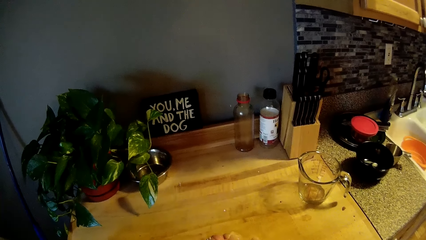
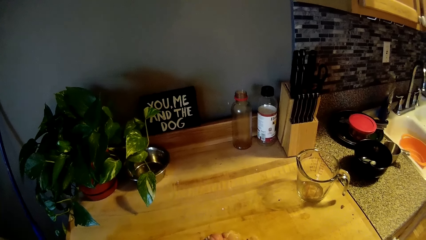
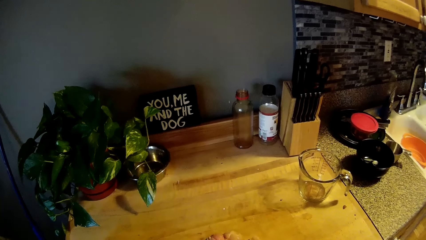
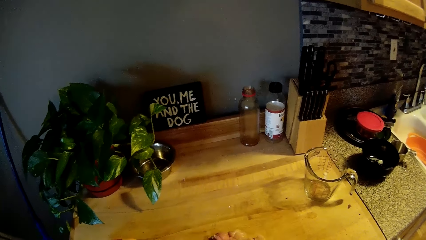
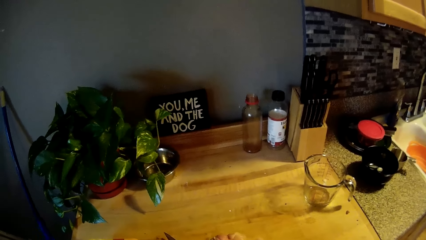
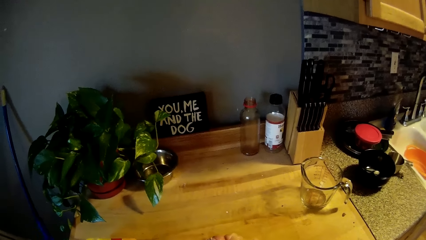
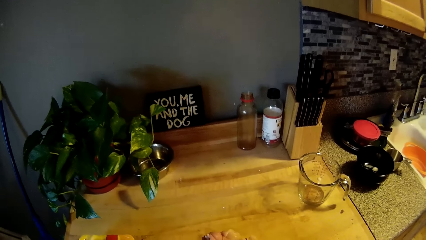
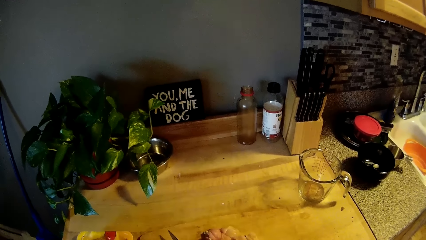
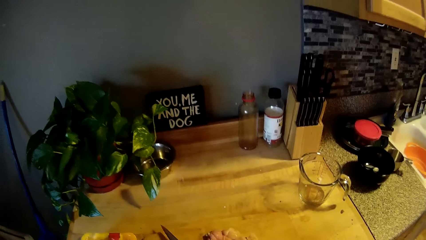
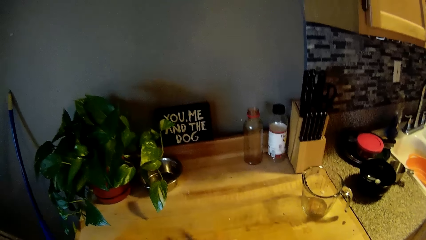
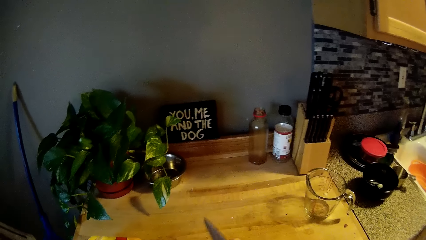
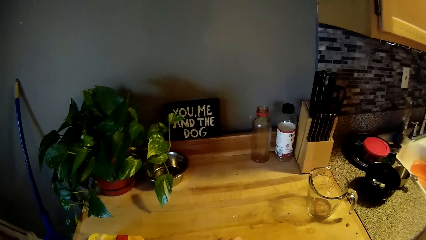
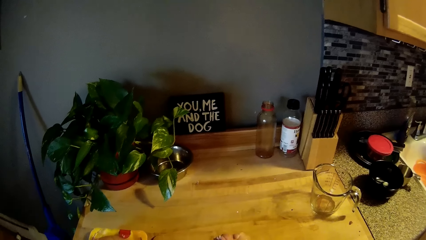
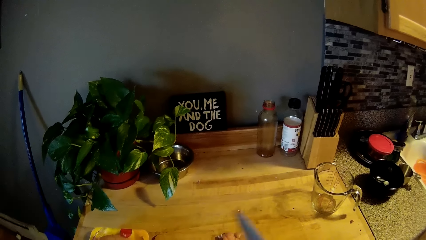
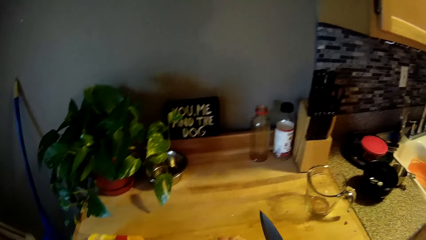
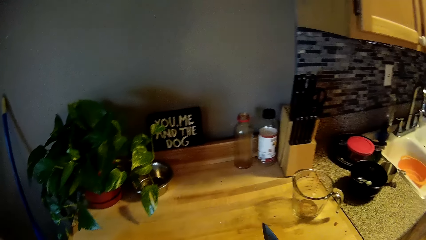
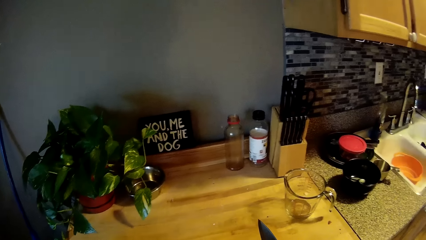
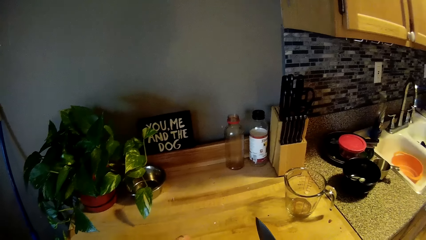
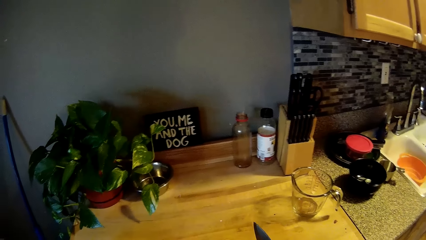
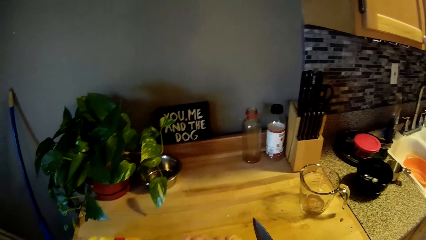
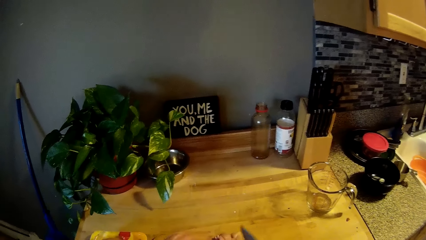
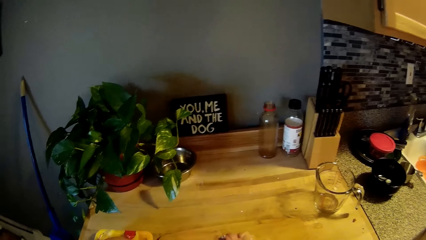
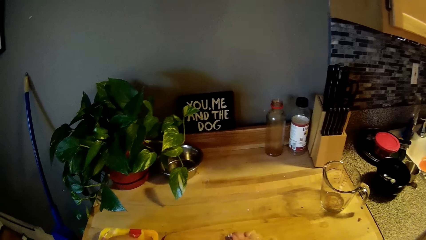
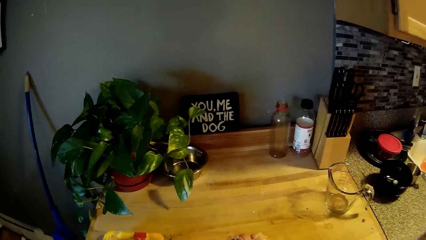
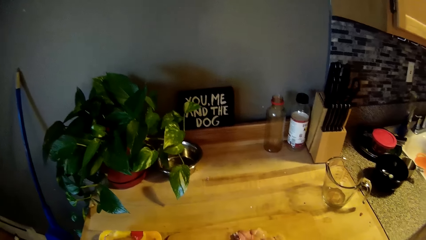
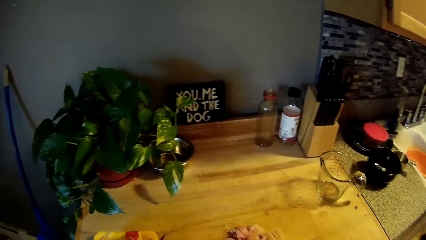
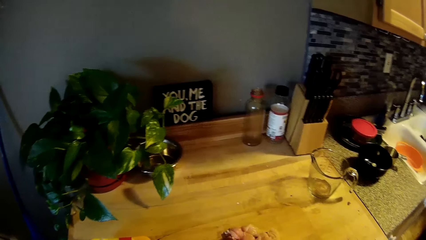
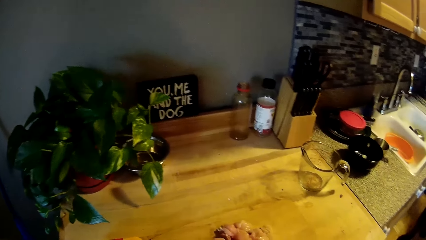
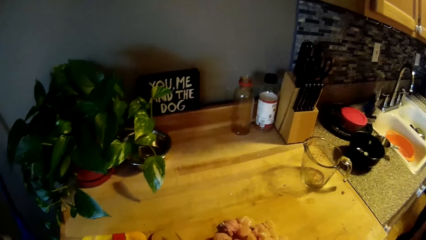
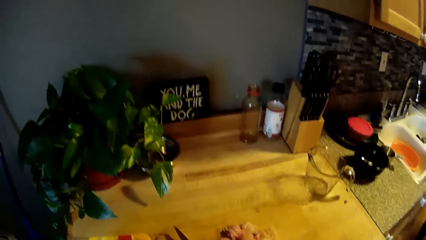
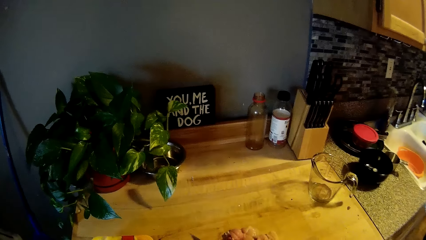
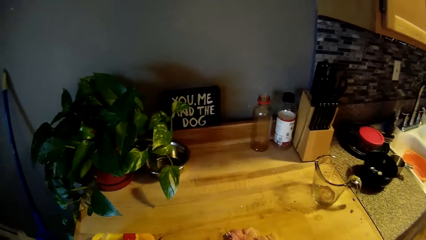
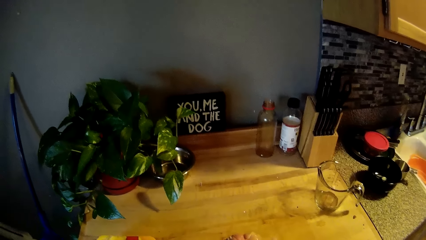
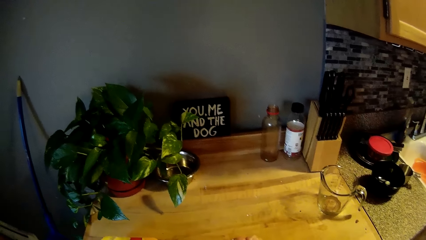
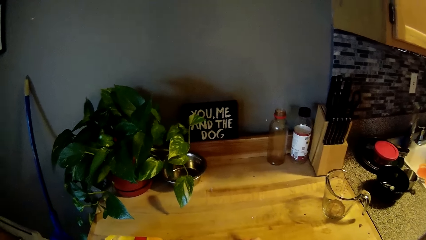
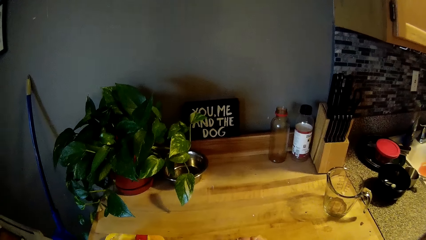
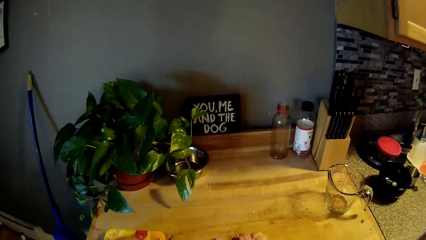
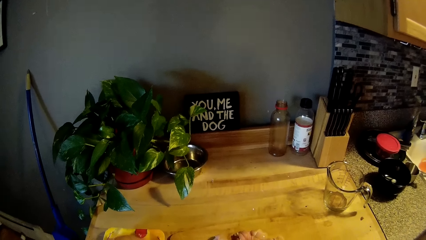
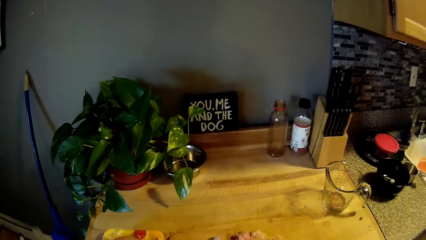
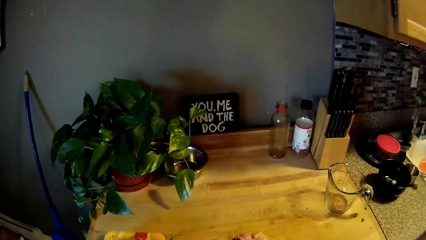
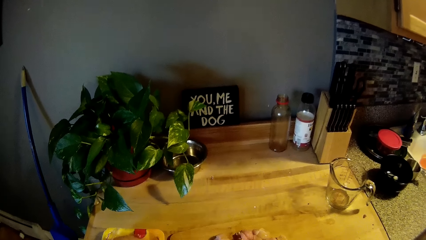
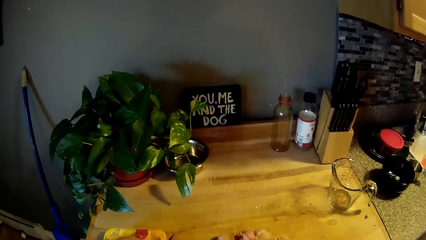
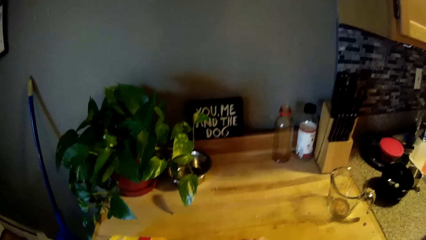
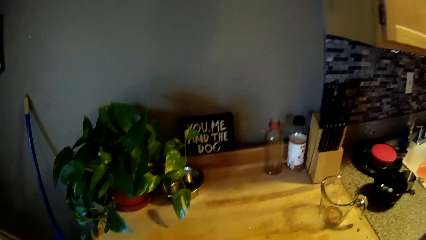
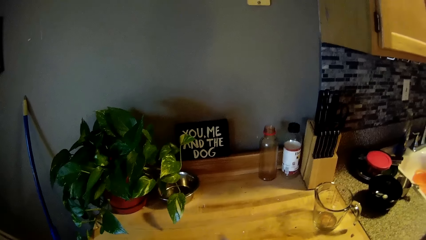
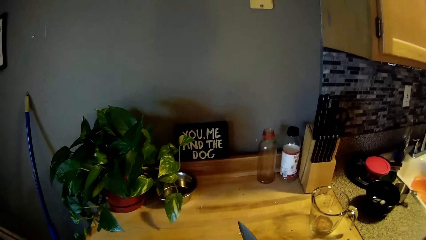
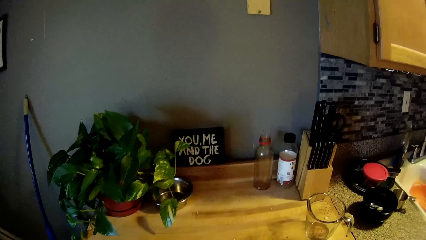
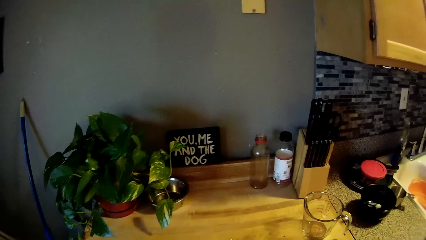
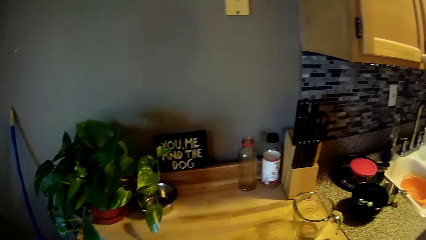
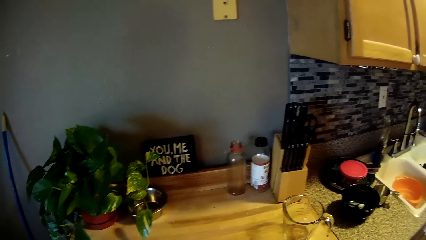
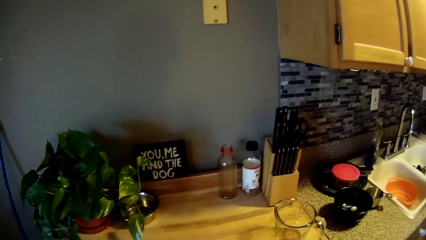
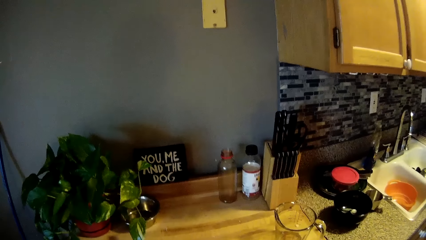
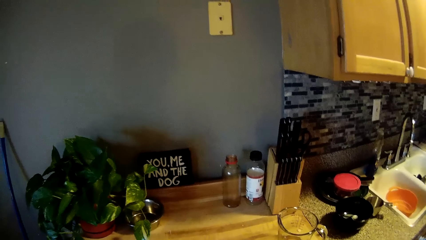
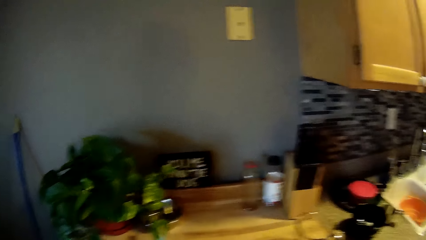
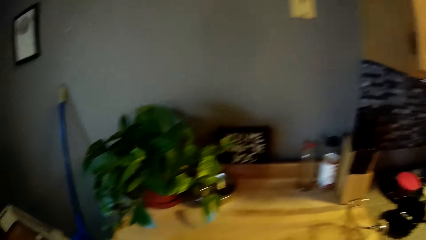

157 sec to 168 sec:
The camera wearer cuts pieces of meat on the cutting board with a knife in her right hand.

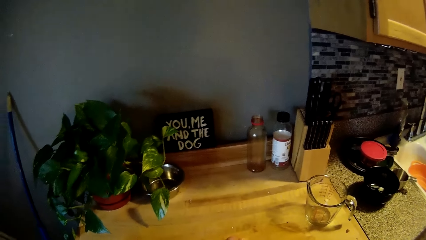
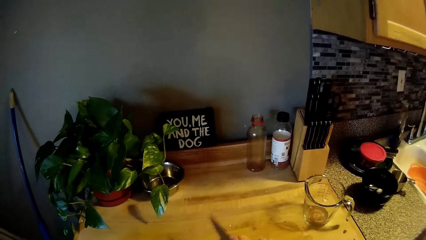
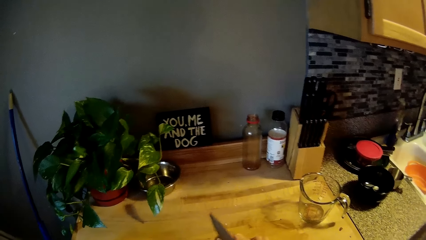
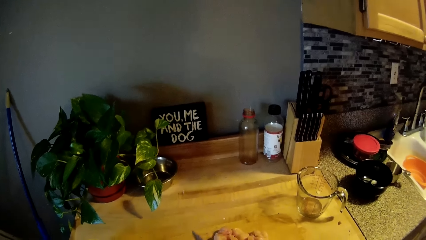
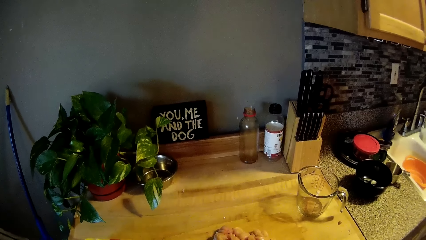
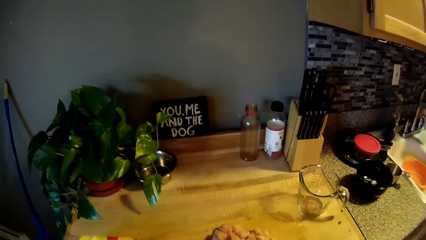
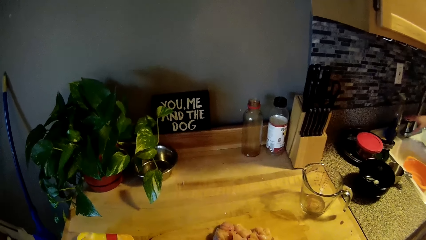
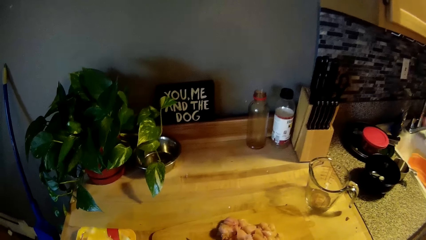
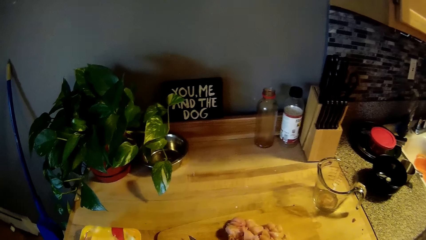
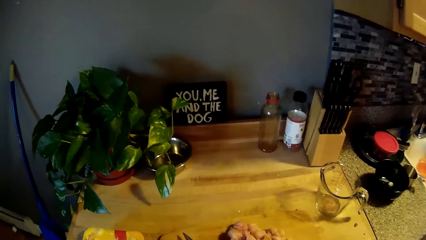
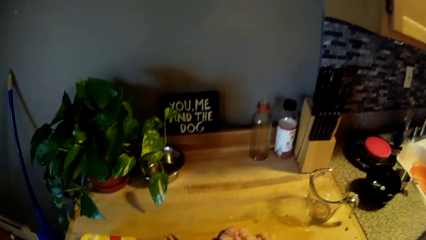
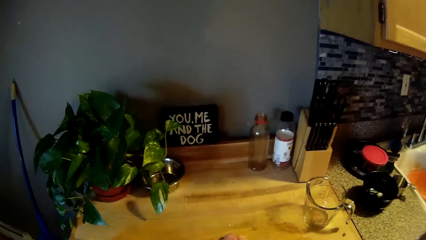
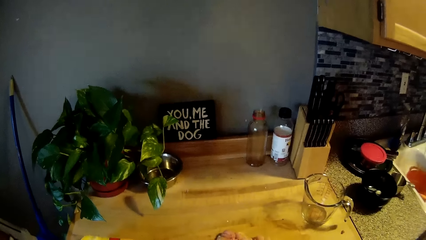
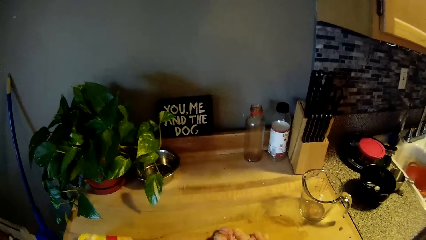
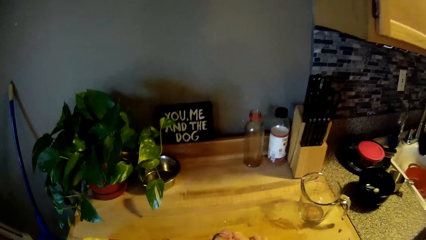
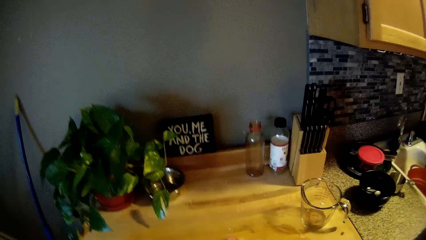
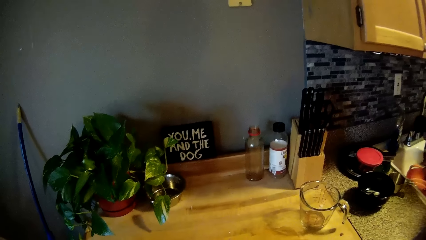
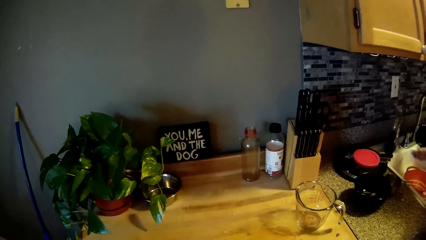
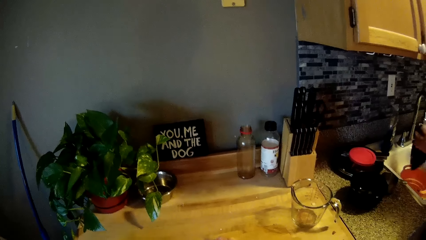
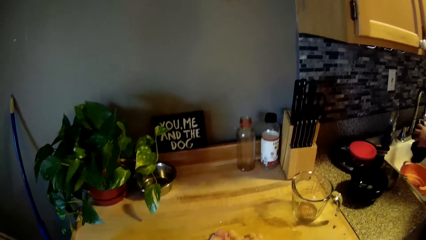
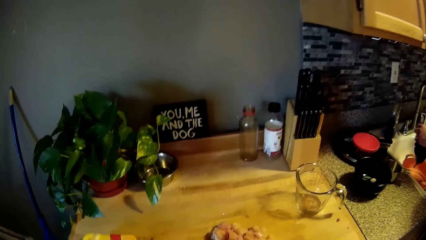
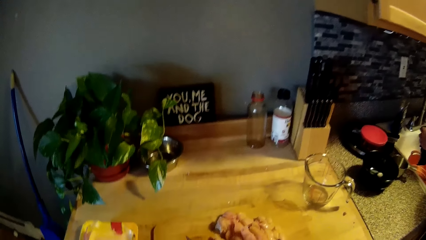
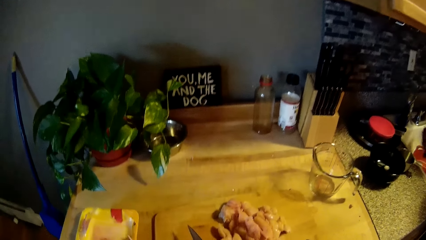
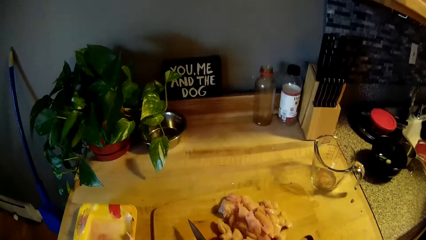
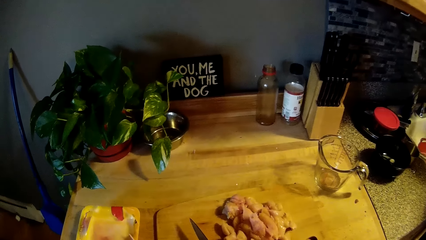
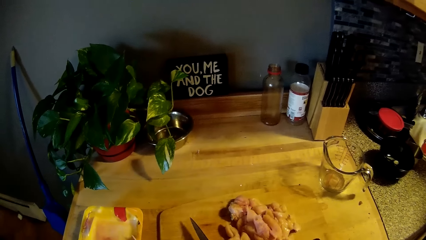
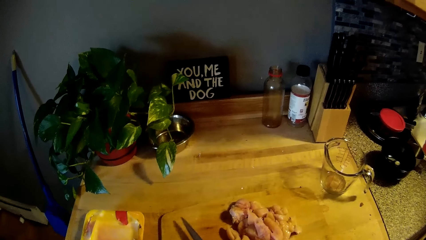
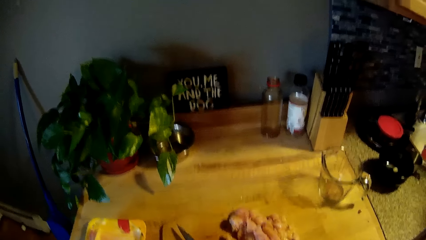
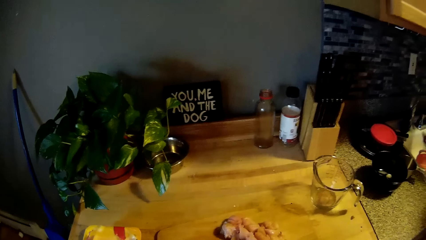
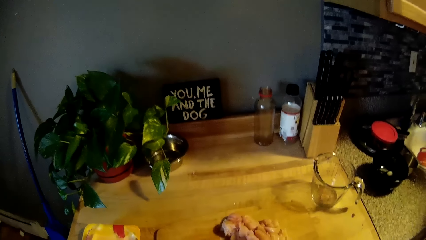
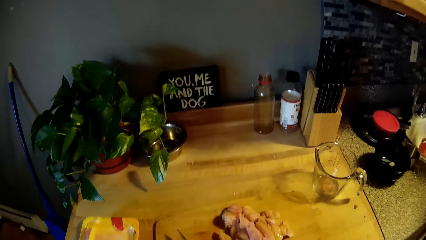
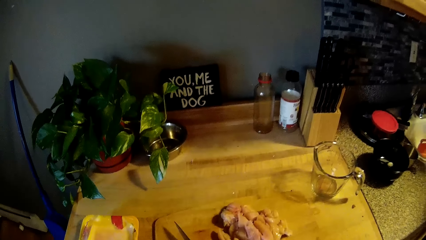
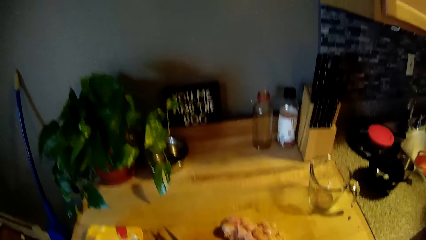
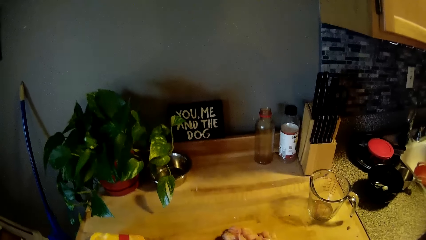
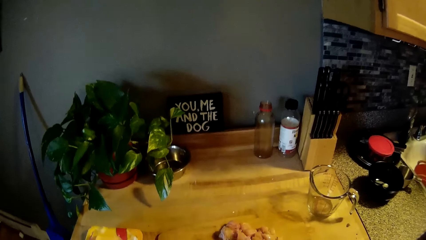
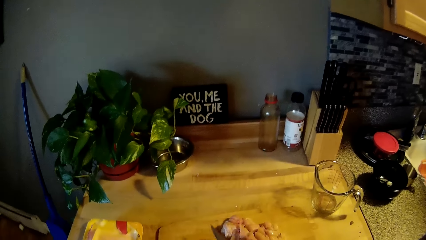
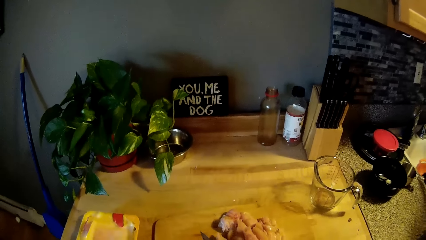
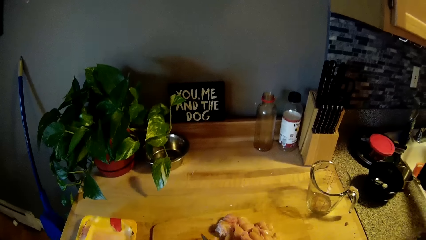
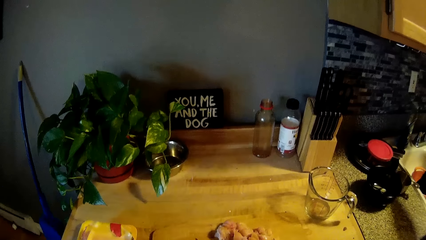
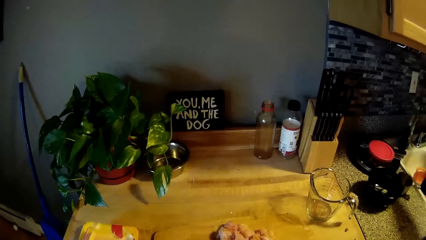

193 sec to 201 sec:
A man turns a knob with his right hand. The man opens a tap and washes a cloth or towel with both hands. The camera wearer cuts the meat with a knife.
